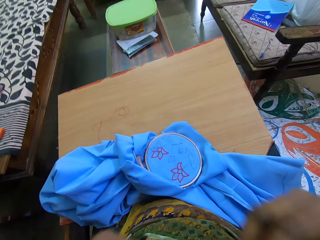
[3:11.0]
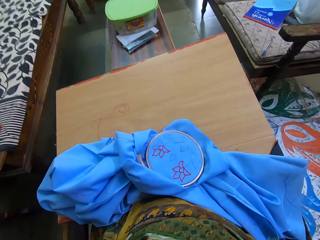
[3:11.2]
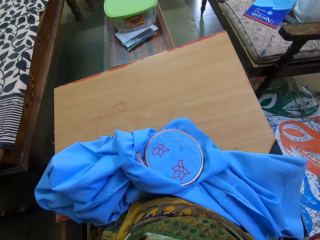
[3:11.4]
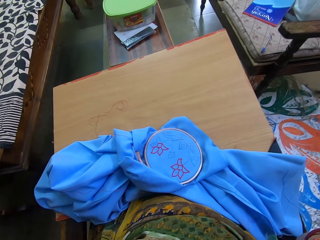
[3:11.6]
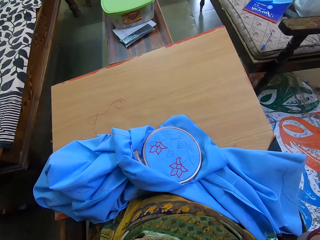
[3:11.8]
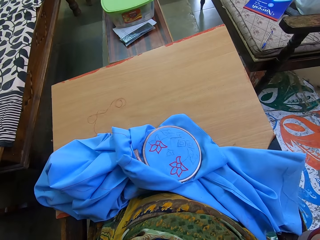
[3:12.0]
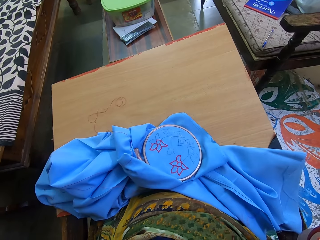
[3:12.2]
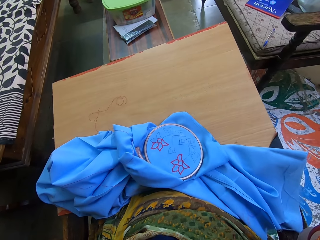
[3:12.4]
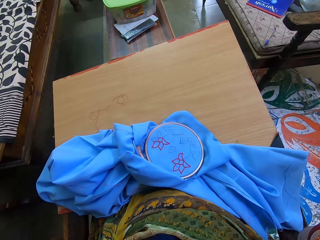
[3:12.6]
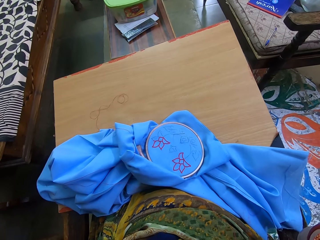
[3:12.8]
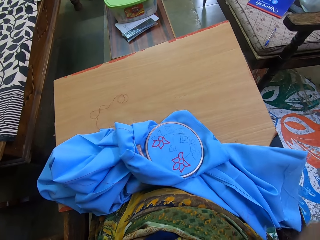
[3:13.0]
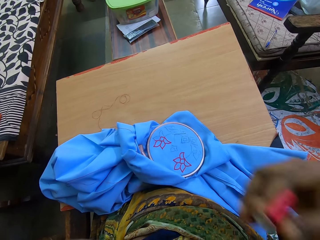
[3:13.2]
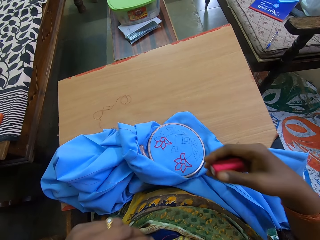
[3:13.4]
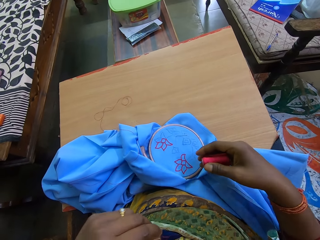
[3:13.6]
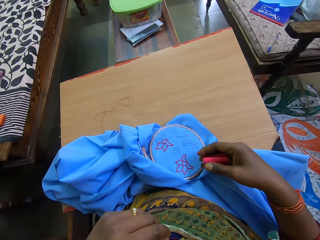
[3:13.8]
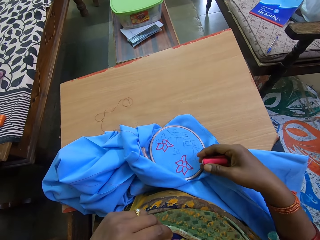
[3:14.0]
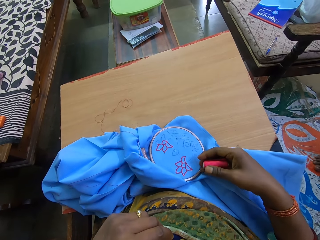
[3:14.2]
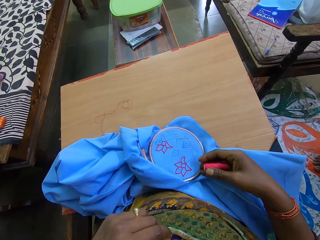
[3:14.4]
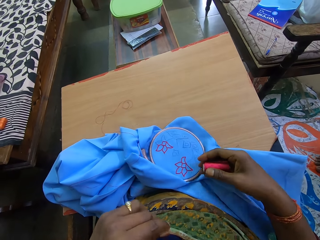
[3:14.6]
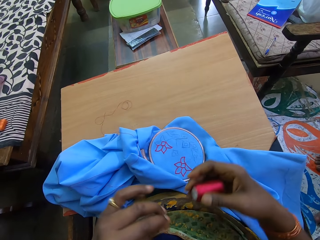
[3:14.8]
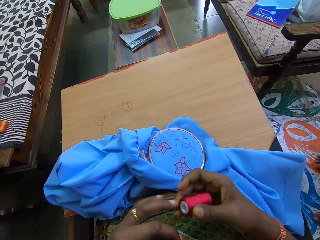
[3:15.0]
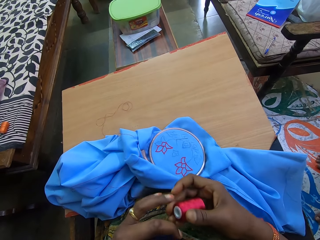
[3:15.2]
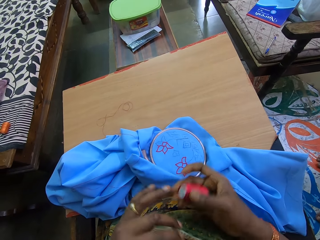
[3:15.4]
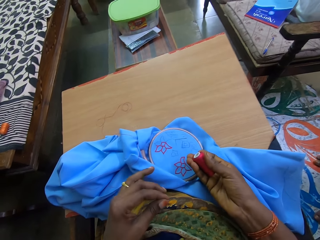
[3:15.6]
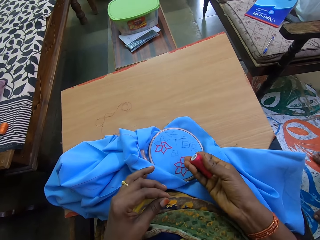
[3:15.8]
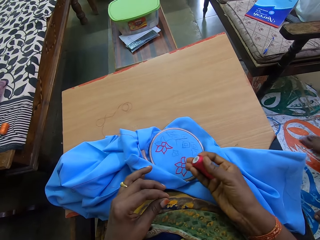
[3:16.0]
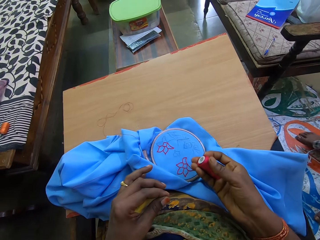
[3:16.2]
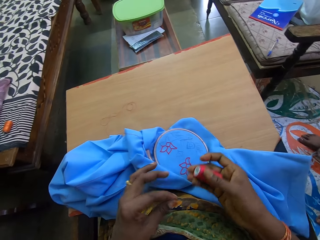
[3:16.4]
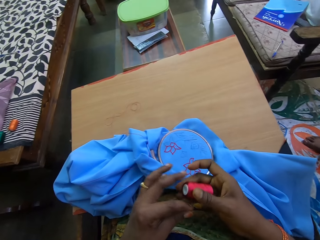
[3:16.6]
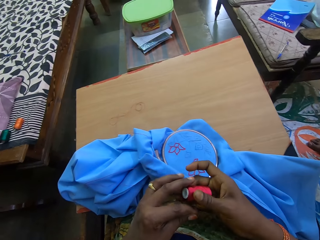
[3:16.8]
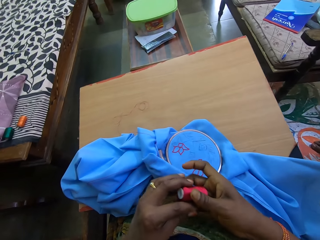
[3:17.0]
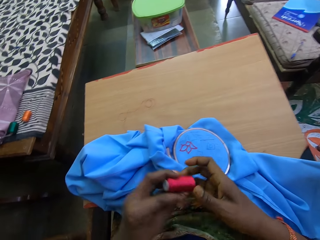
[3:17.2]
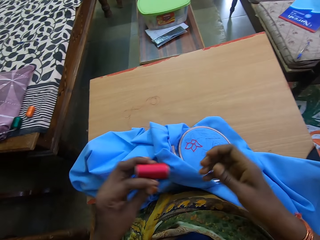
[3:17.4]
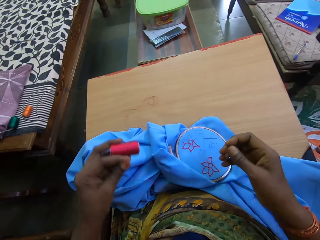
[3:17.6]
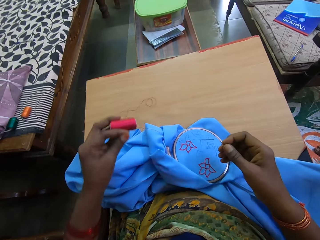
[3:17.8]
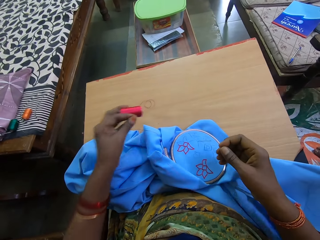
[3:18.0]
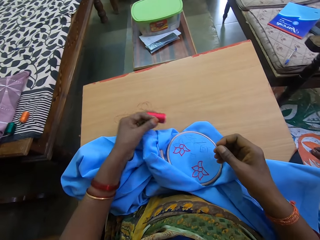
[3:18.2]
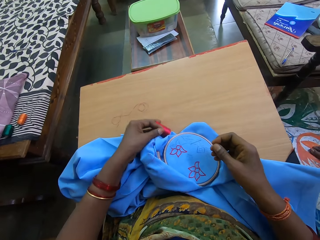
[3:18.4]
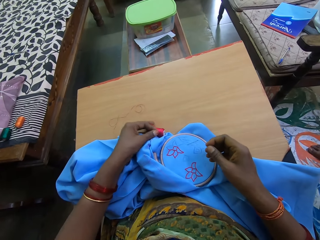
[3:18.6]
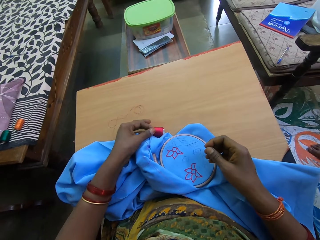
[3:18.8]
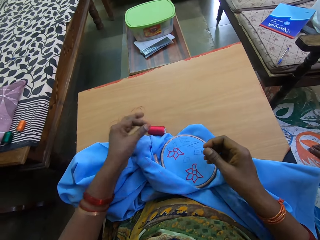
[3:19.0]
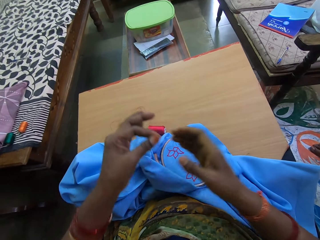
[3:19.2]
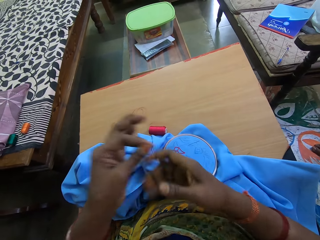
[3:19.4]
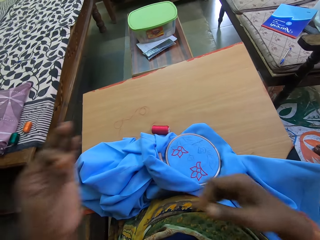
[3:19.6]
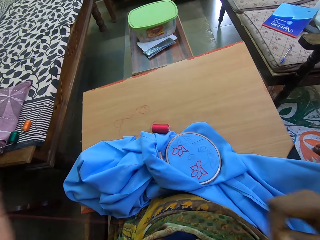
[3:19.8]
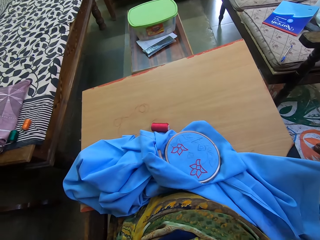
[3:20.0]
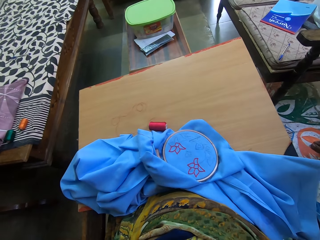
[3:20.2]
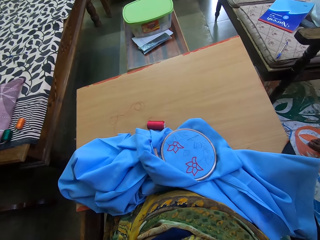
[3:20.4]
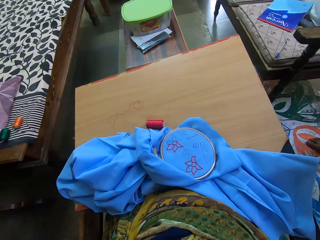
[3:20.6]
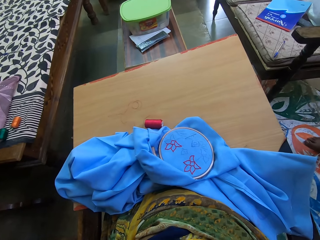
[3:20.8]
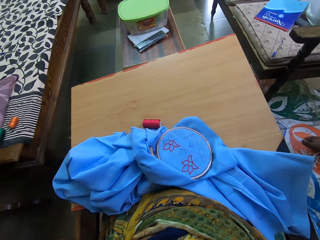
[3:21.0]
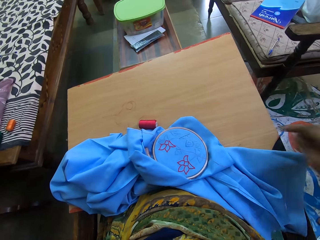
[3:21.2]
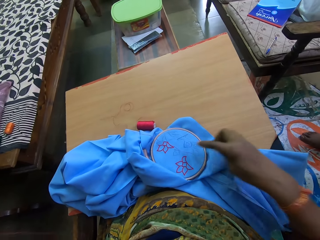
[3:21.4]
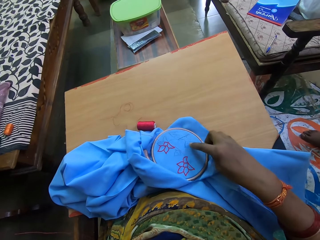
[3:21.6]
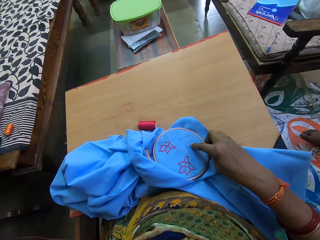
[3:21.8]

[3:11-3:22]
The camera wearer cuts a thread with the teeth. The woman converses with the camera wearer. The camera wearer looks around. She converses with the woman. She drops the thread roll on a table with her left hand. The woman converses with the camera wearer. The camera wearer holds the thread with both hands. She straightens the thread.

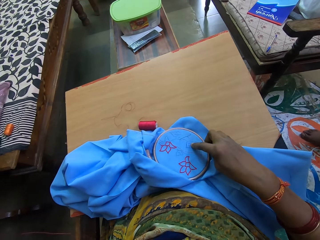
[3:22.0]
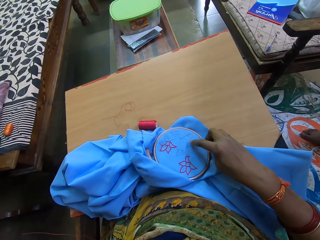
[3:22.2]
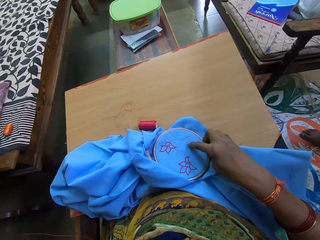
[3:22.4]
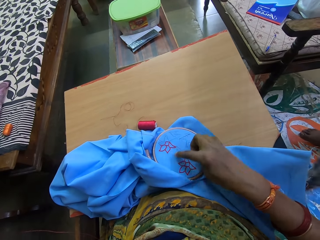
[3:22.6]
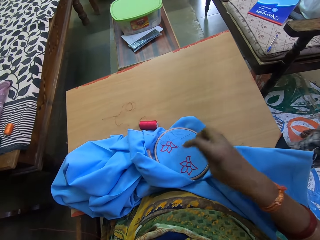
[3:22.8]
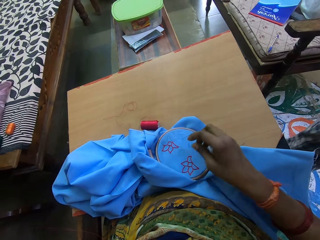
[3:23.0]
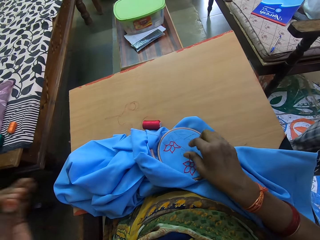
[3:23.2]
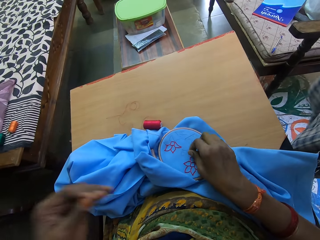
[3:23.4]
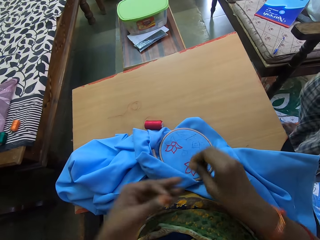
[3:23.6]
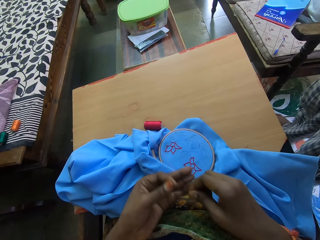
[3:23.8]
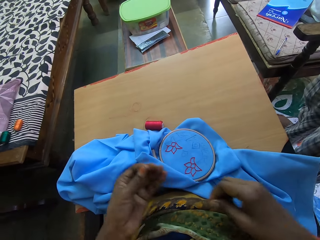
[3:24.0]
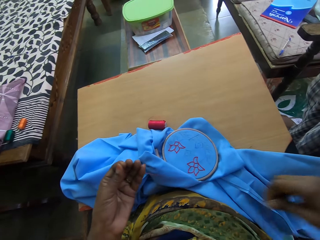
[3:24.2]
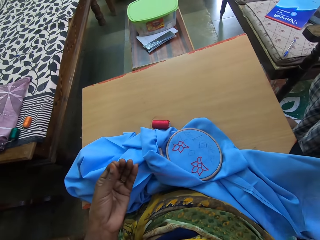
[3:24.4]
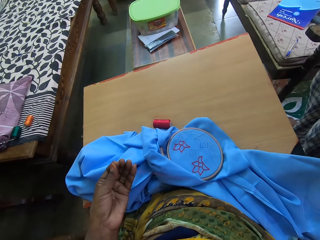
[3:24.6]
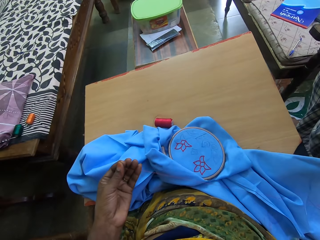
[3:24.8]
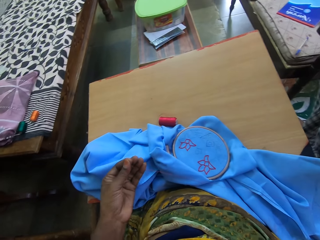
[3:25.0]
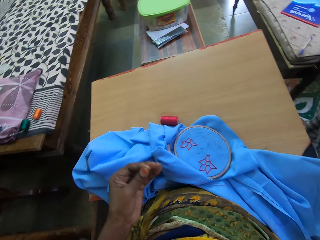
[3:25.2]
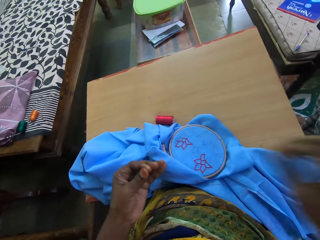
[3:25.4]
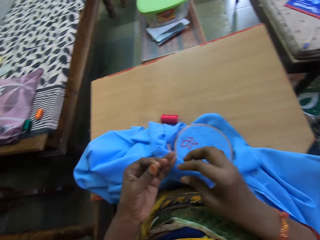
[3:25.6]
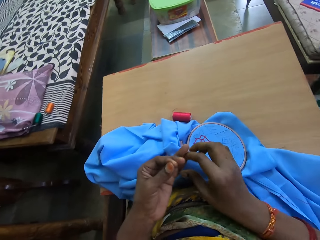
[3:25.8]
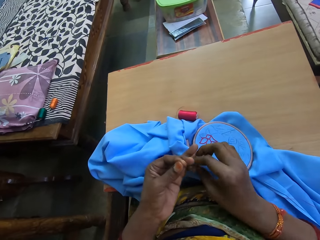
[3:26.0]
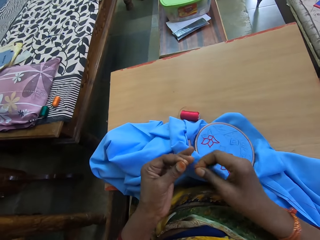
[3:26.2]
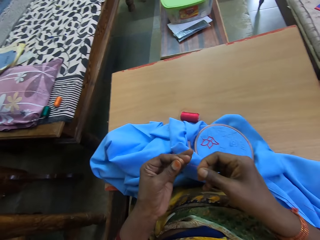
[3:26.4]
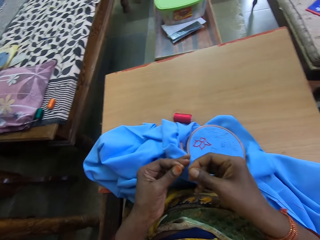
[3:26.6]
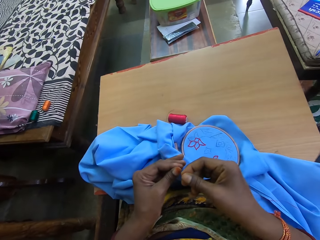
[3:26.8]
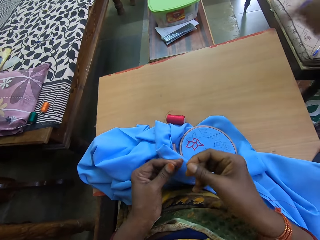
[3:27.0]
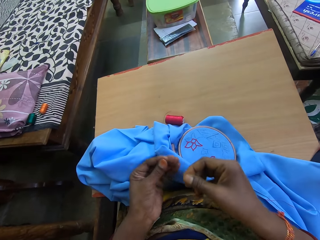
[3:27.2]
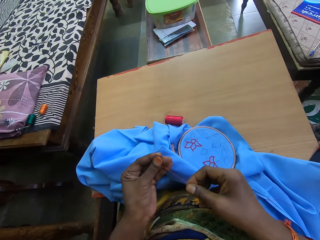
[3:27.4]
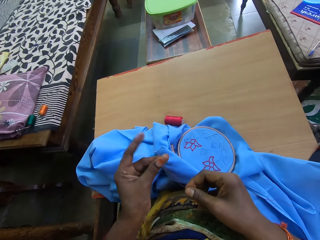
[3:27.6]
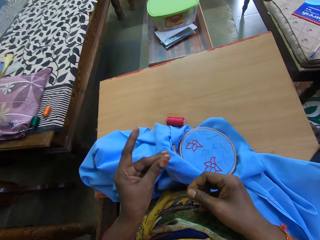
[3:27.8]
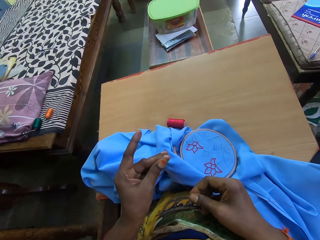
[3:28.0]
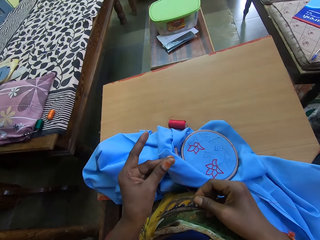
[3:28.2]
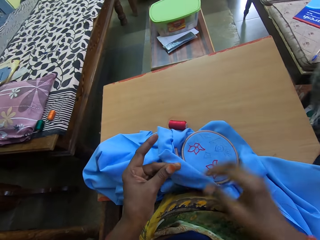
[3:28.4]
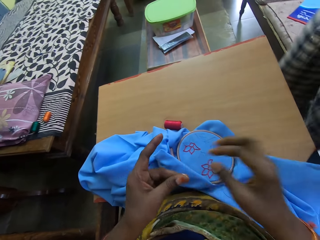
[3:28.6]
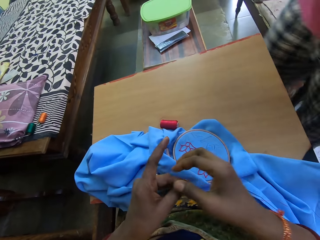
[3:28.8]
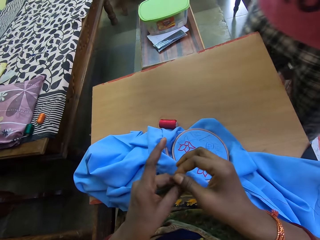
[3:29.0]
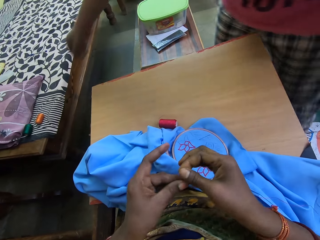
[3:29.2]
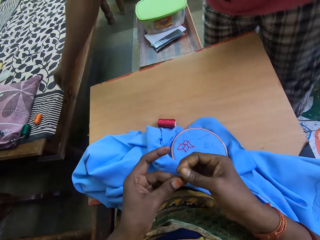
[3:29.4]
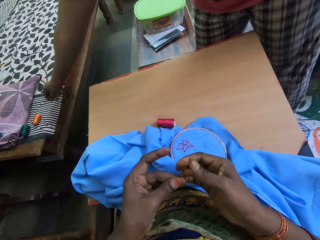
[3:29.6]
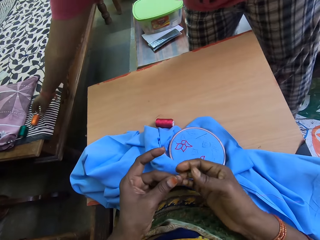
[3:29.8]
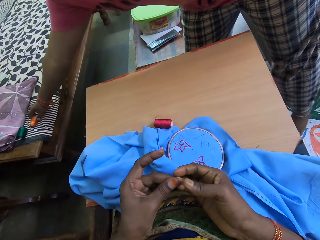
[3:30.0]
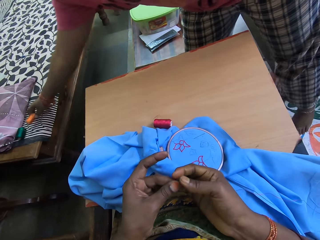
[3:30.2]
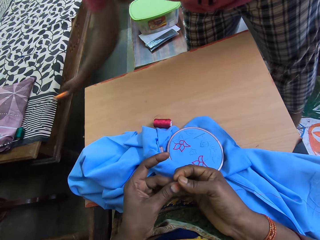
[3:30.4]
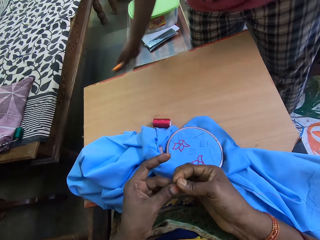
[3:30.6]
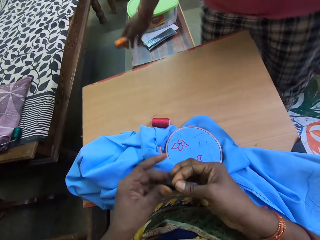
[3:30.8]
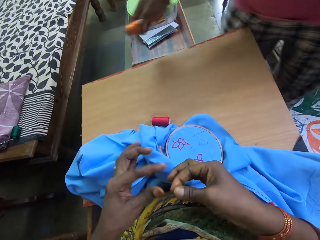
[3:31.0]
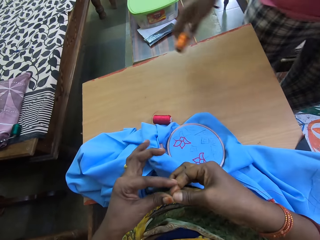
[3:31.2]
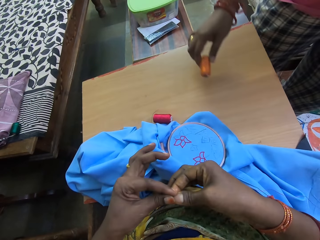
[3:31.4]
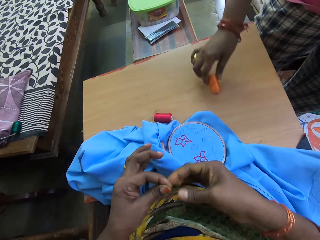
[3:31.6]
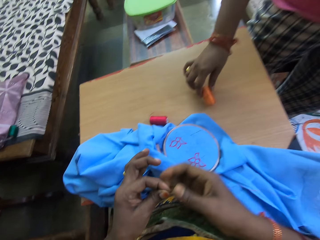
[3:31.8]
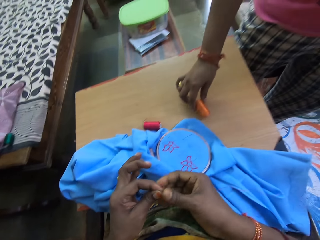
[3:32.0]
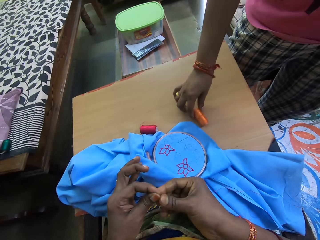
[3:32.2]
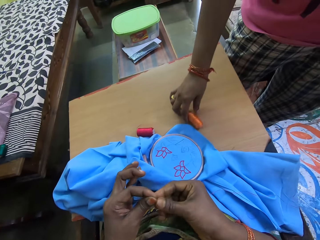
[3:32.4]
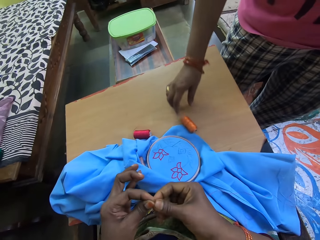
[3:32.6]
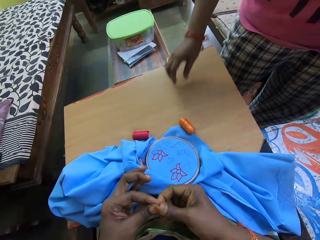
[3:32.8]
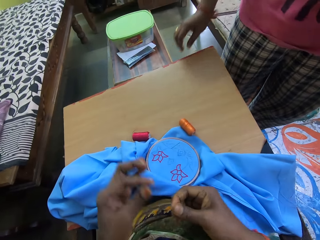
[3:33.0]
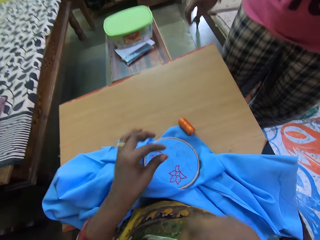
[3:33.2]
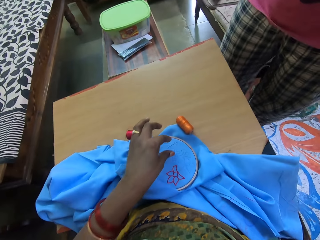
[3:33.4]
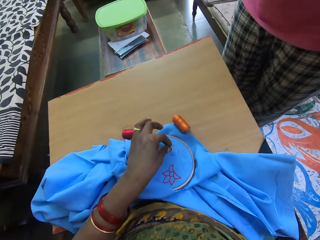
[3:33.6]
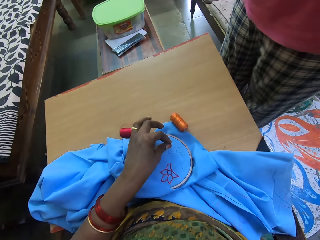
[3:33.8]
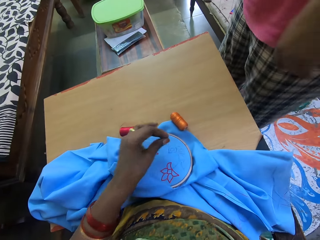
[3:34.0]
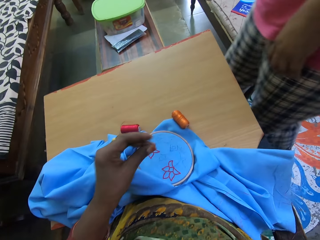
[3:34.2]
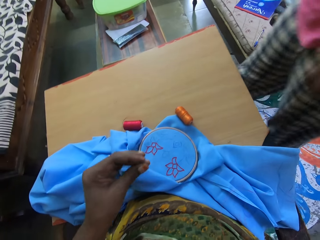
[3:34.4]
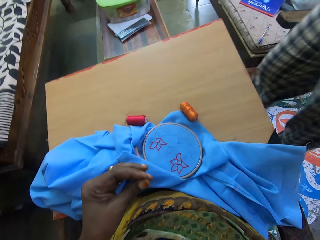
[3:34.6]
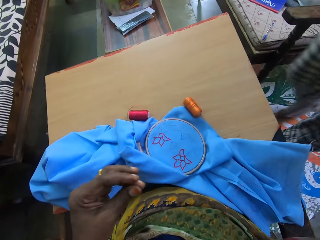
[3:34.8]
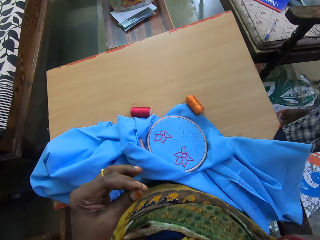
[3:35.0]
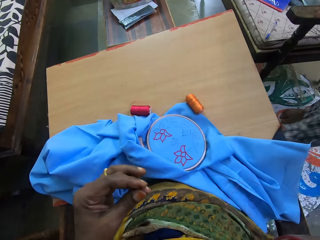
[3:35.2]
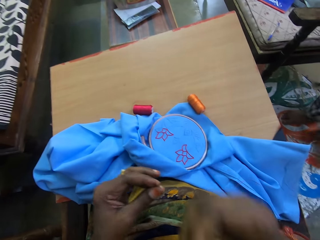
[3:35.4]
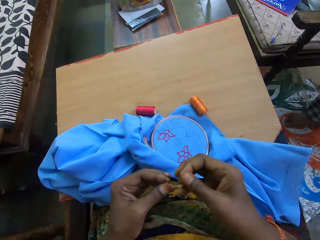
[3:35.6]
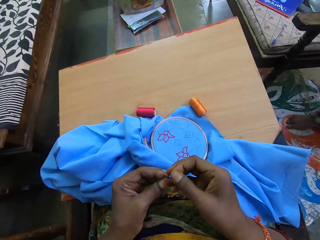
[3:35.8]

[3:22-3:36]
The camera wearer converses with the woman. She points on the cloth, picks up a thread on the cloth, and straightens the thread. The woman converses with the camera wearer. The camera wearer straightens the thread. The woman picks up a thread roll from the bed with her right hand. She converses with the camera wearer and drops the thread roll on the table with her right hand. The camera wearer picks up the needle from the fabric in the embroidery hoop with her left hand. She straightens the thread.
